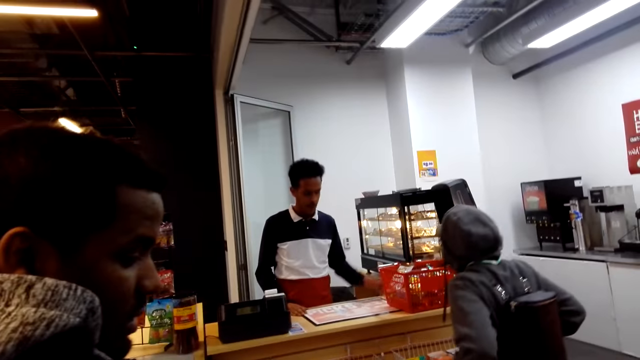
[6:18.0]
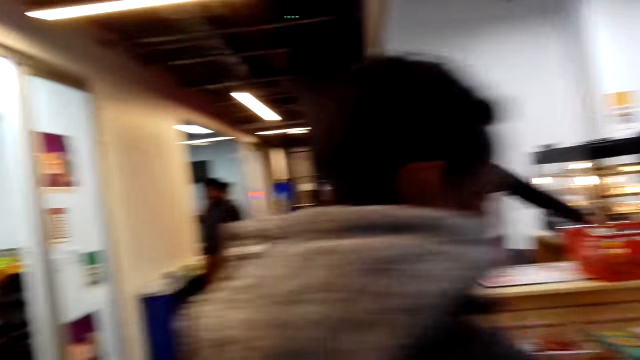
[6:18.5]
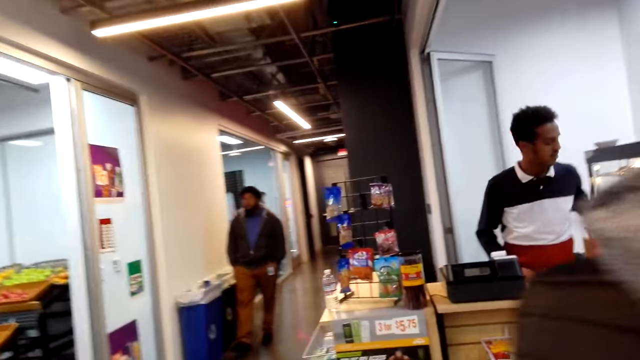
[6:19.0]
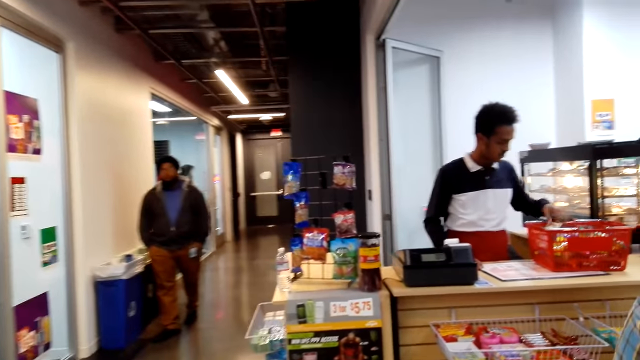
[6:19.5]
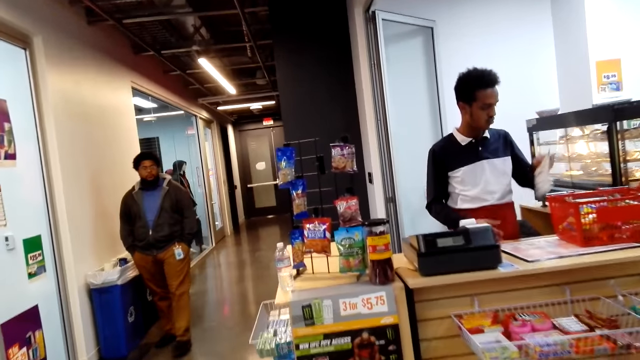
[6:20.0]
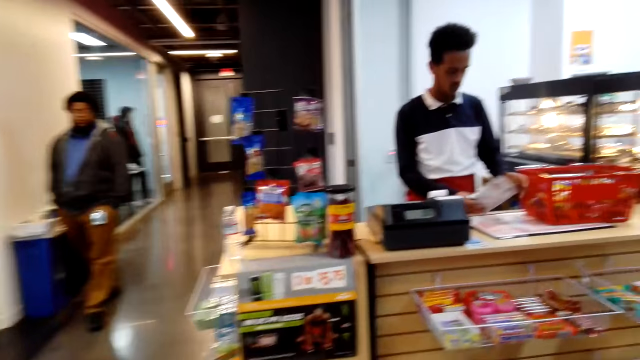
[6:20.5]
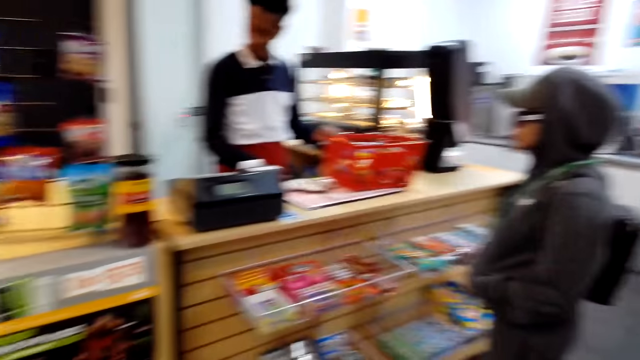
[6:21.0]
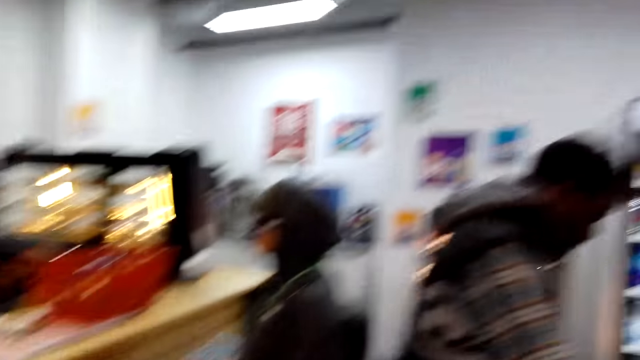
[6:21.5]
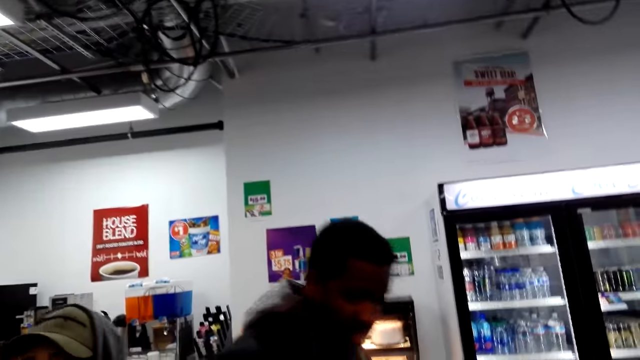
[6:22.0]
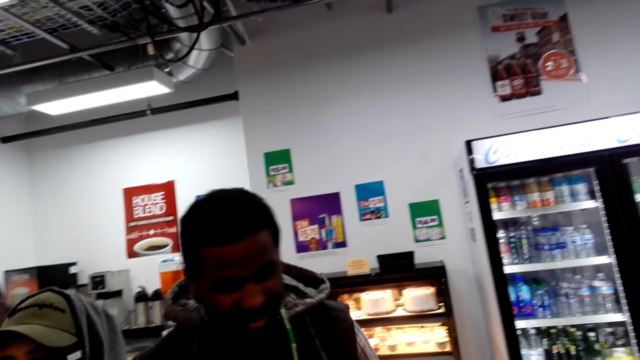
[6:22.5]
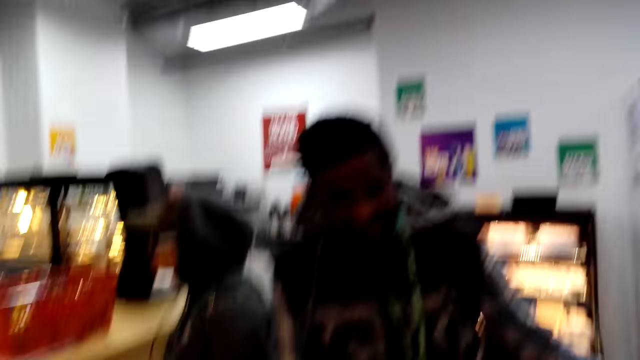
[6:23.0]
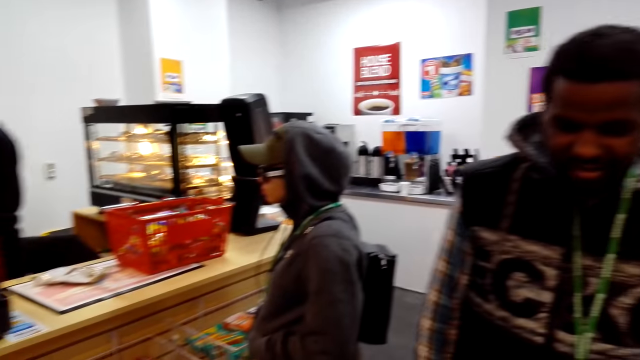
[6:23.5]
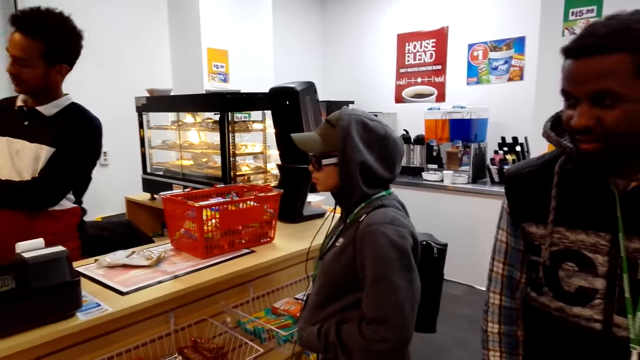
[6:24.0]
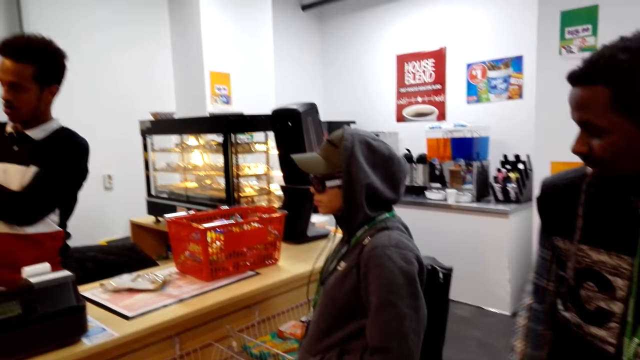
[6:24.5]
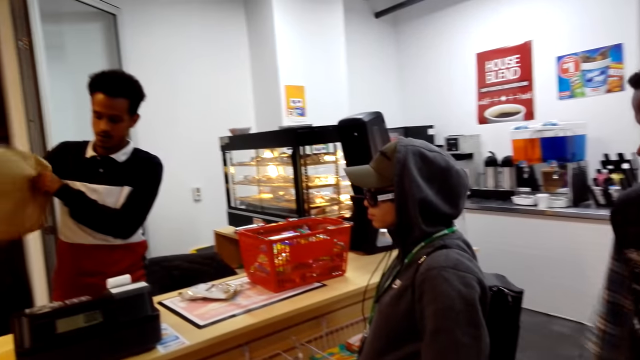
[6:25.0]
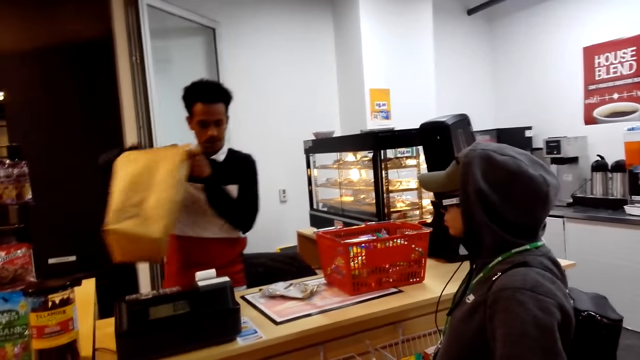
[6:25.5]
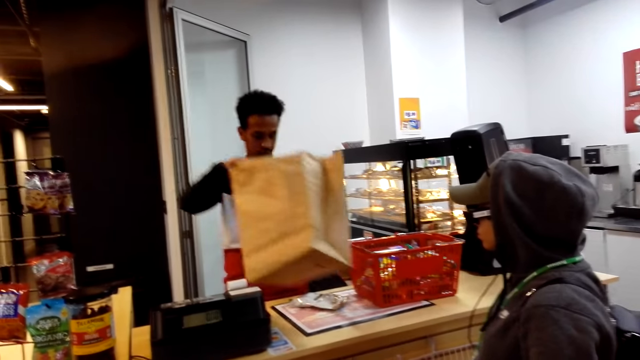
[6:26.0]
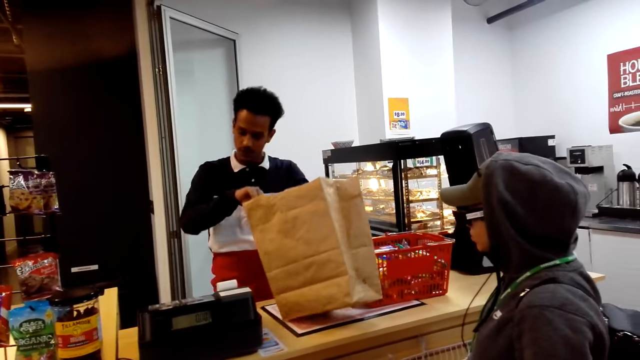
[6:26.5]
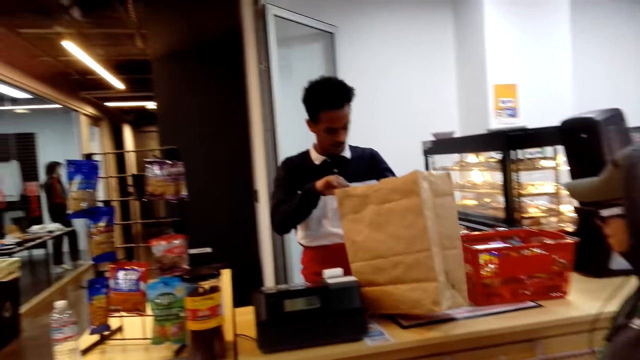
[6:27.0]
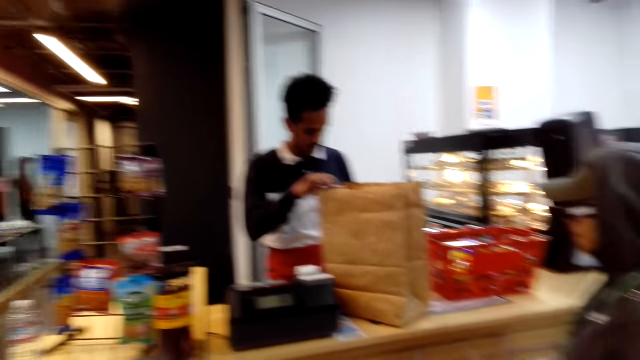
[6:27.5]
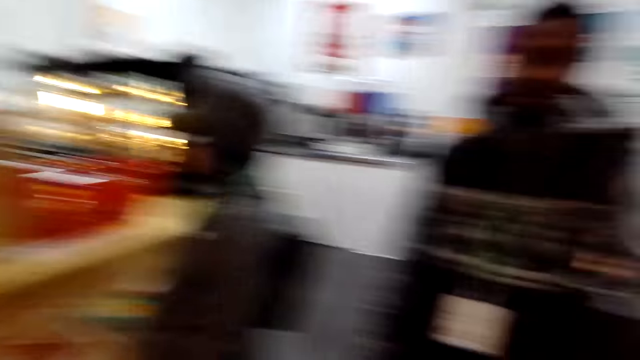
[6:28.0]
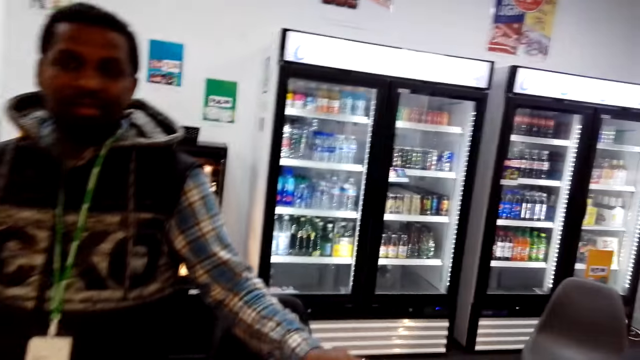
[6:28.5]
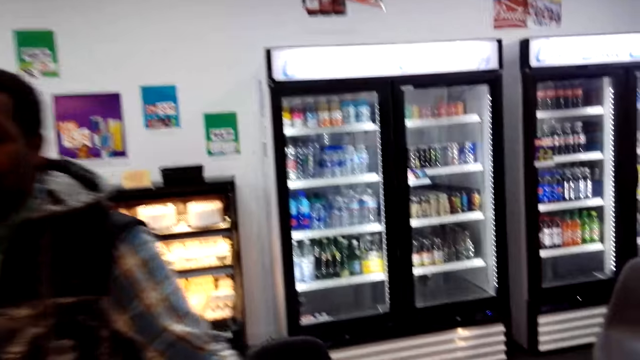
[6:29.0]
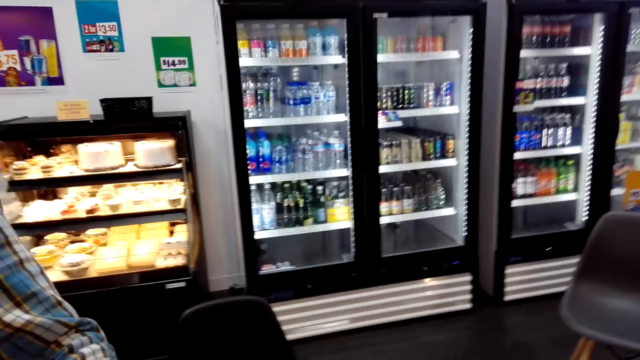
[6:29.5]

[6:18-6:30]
The camera wearer looks around.

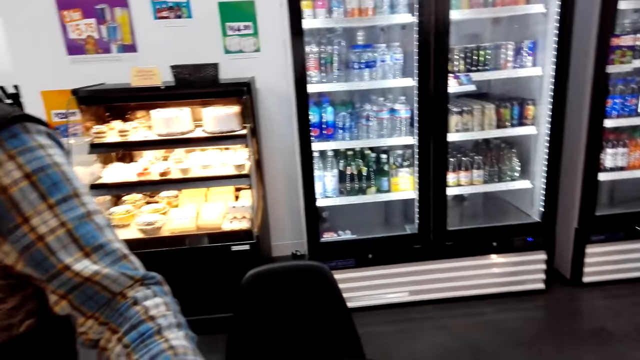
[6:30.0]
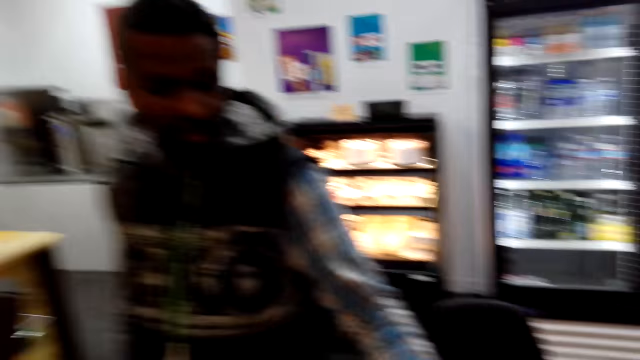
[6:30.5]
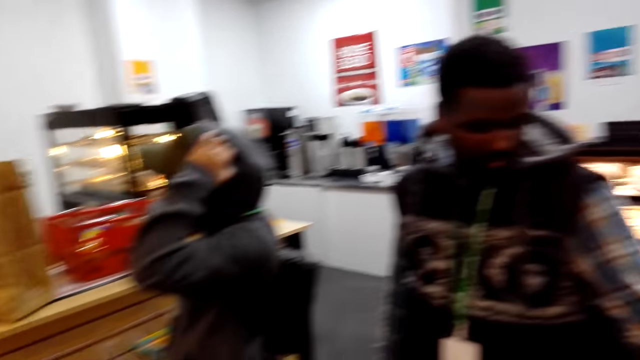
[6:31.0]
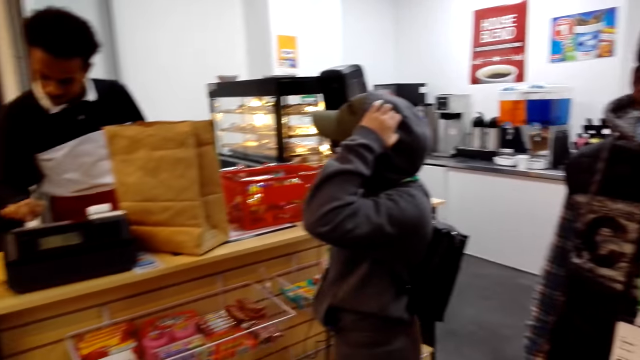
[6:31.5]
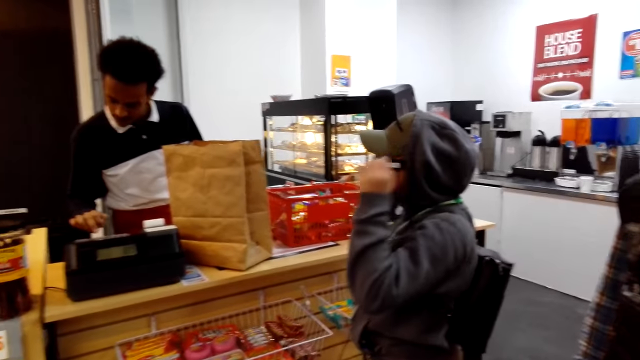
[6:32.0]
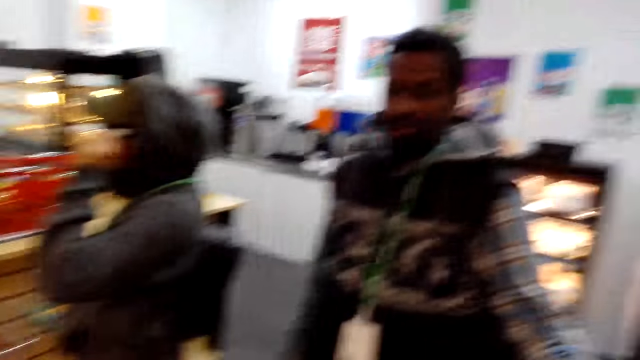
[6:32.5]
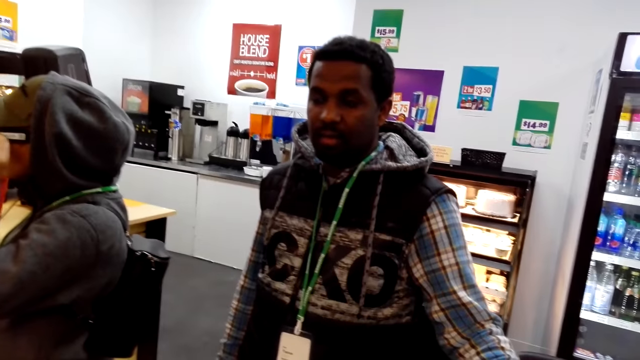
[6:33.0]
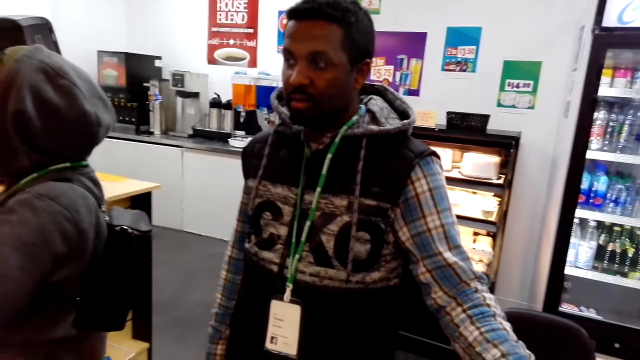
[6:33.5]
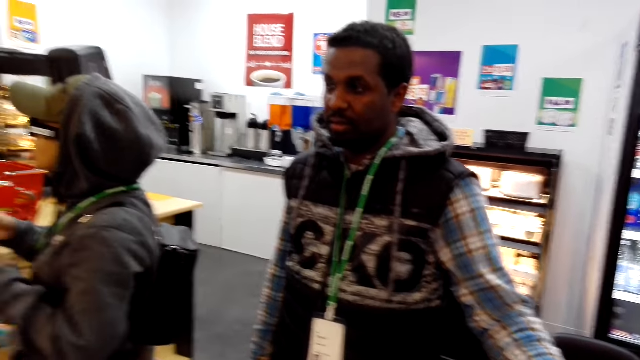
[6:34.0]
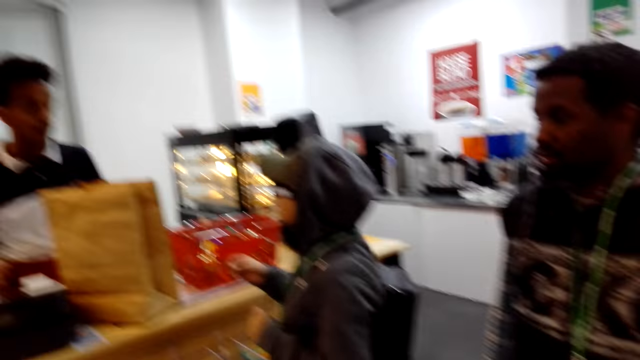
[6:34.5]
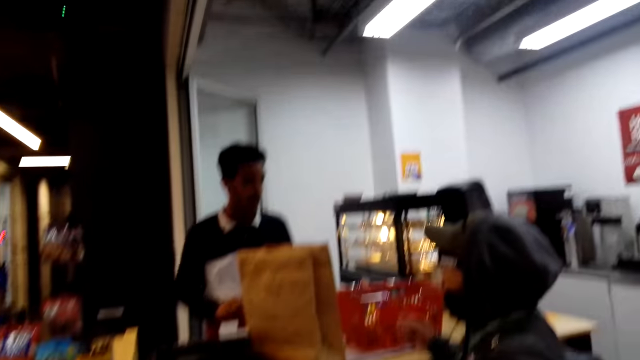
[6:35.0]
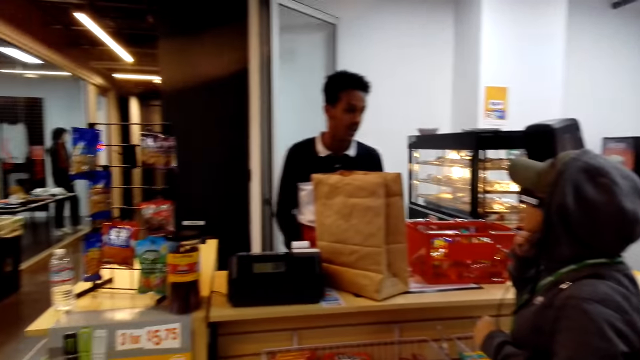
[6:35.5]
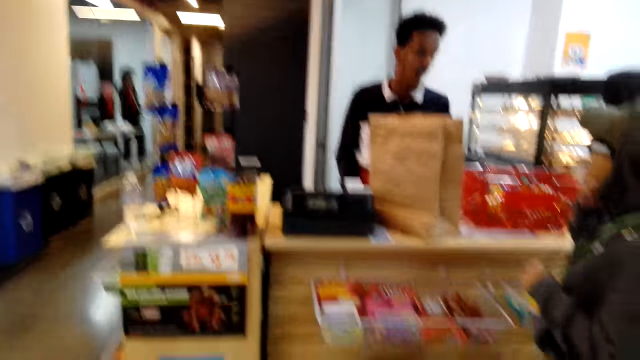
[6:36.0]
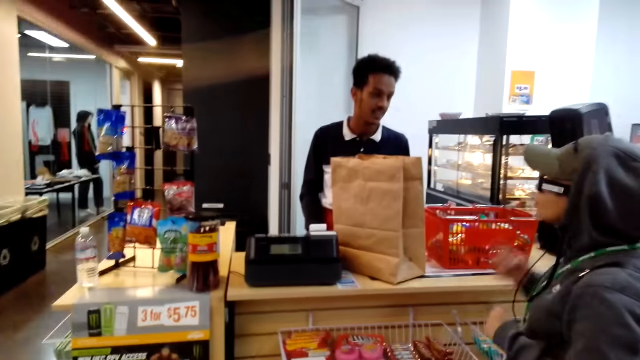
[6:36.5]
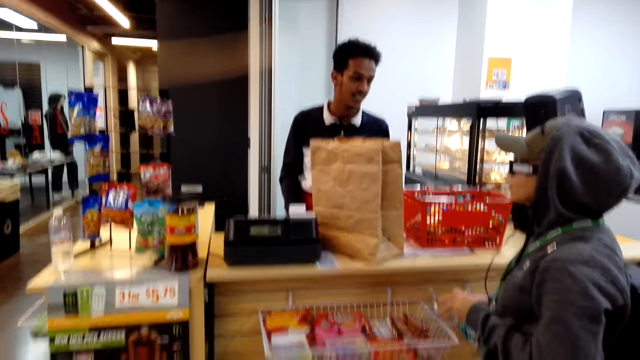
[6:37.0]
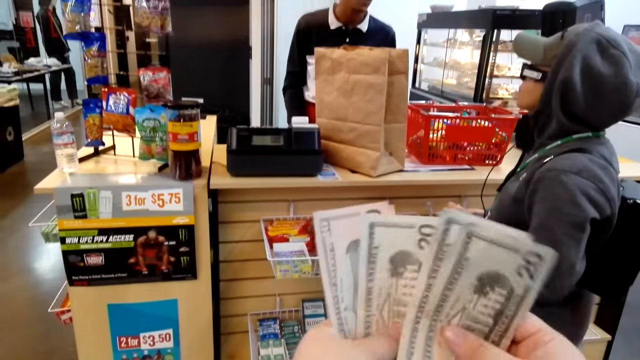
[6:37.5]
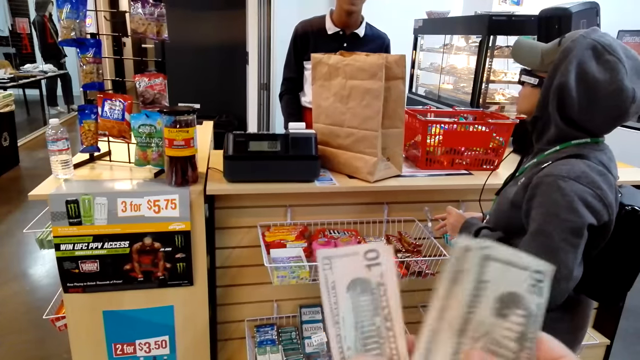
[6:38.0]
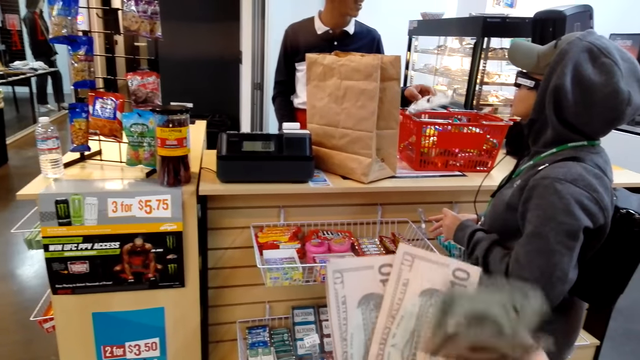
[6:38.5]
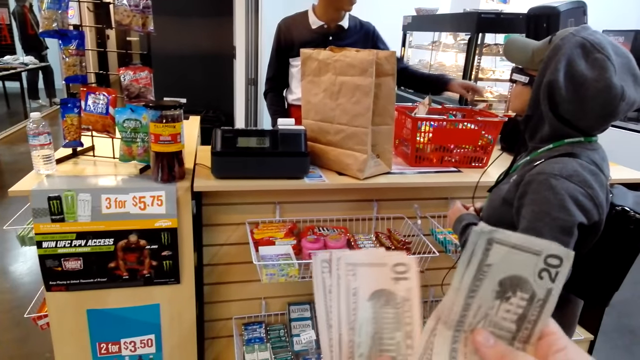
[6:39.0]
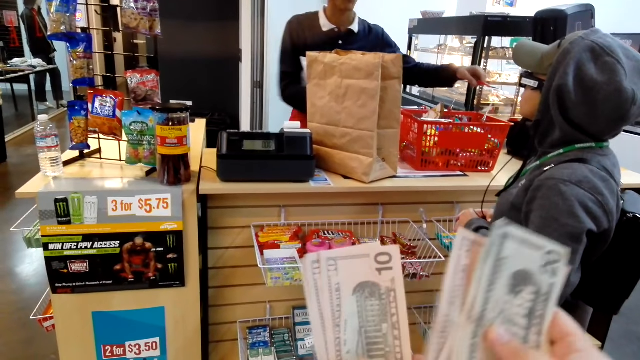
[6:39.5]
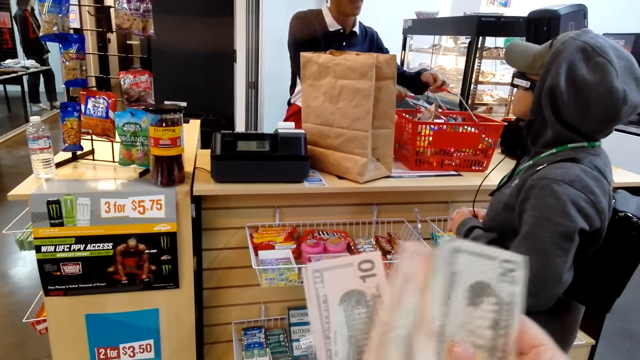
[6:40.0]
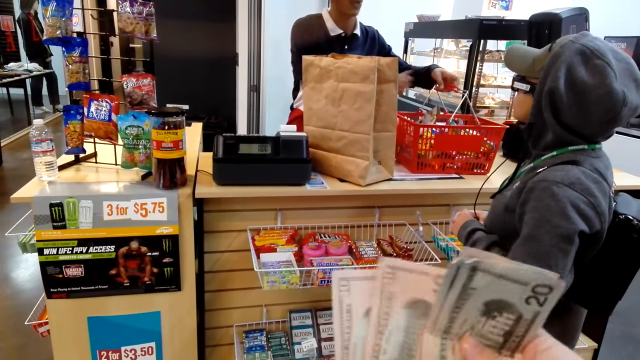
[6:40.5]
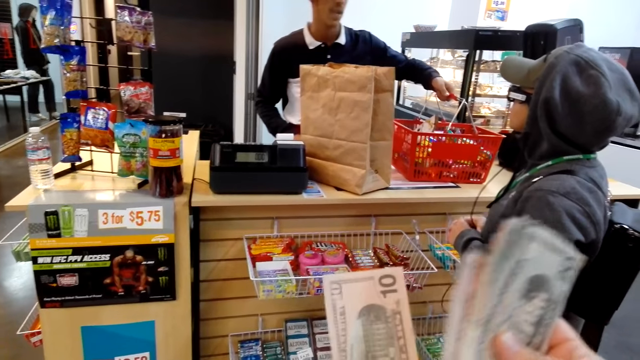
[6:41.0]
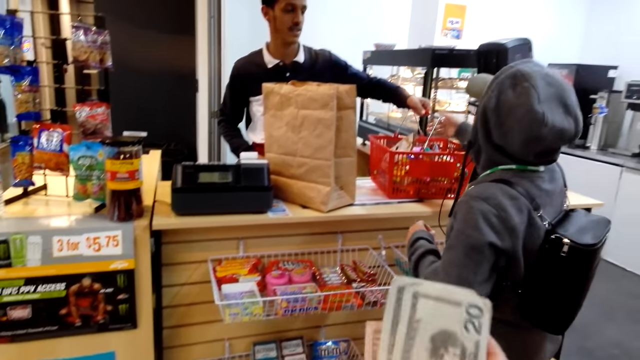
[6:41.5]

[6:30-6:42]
The camera wearer counts the money.
